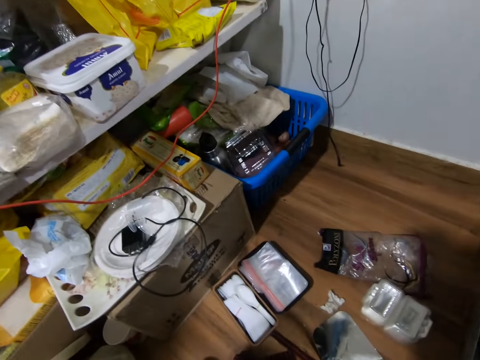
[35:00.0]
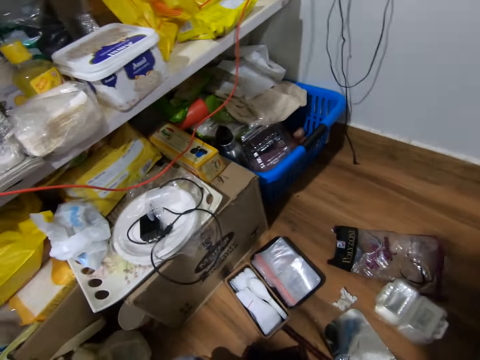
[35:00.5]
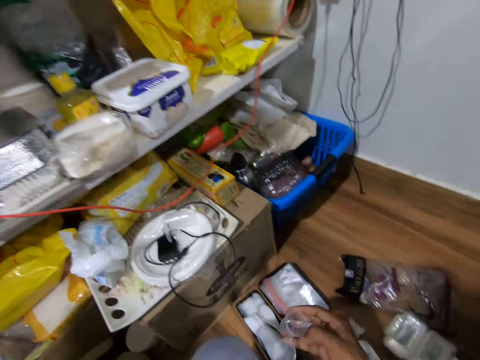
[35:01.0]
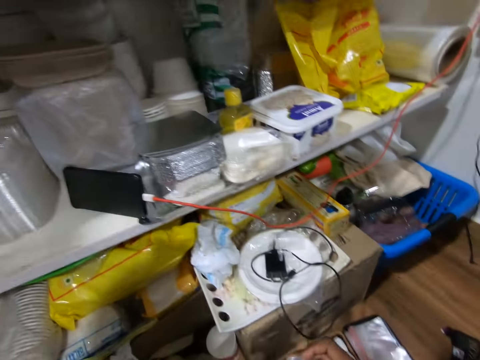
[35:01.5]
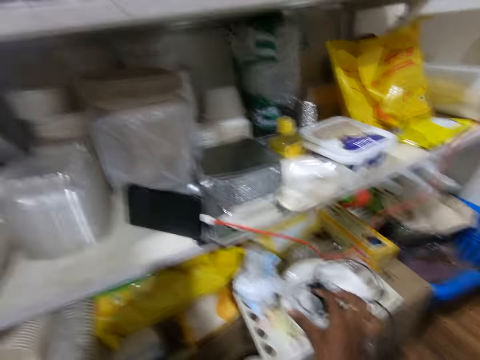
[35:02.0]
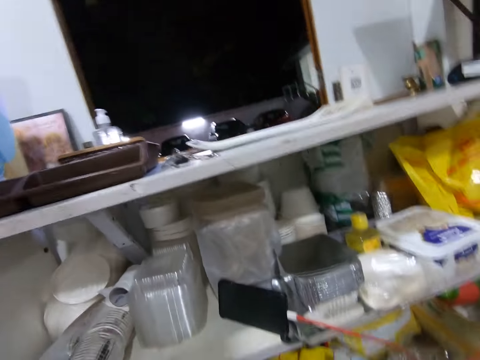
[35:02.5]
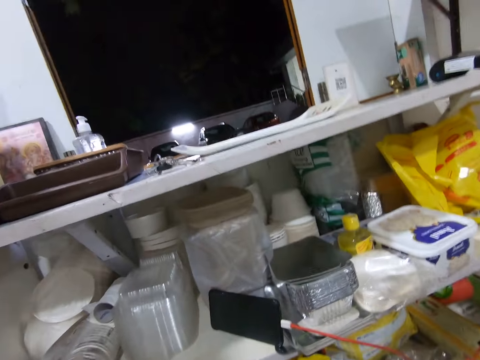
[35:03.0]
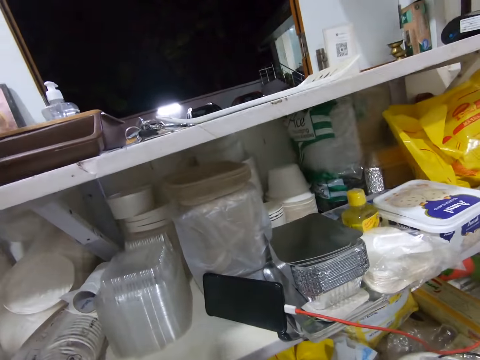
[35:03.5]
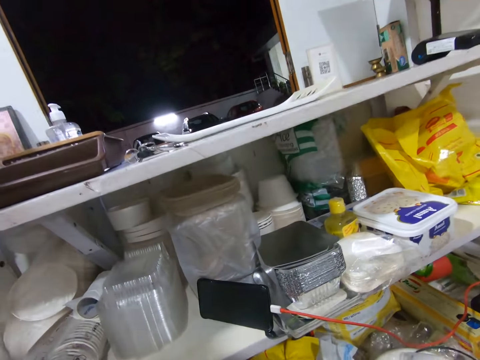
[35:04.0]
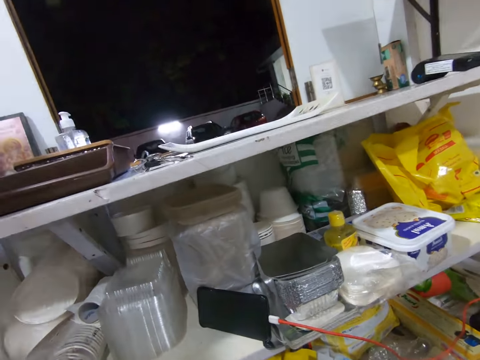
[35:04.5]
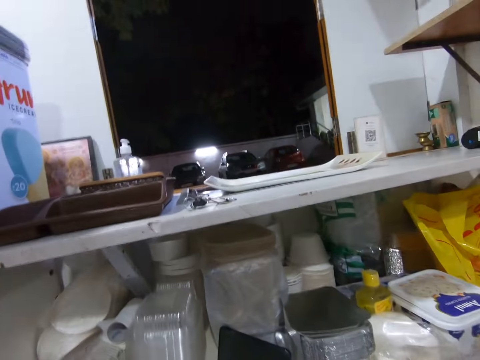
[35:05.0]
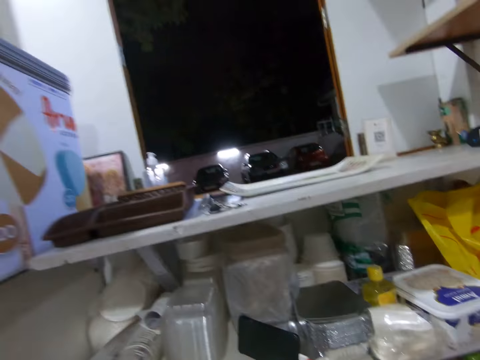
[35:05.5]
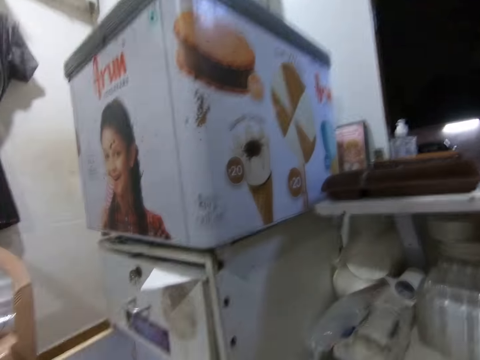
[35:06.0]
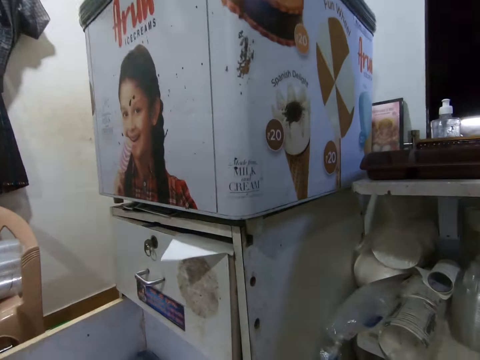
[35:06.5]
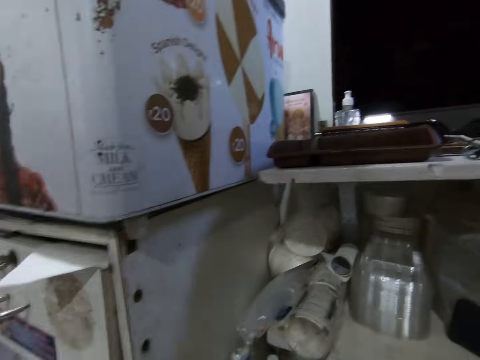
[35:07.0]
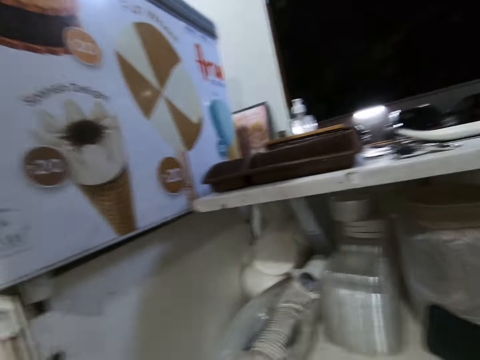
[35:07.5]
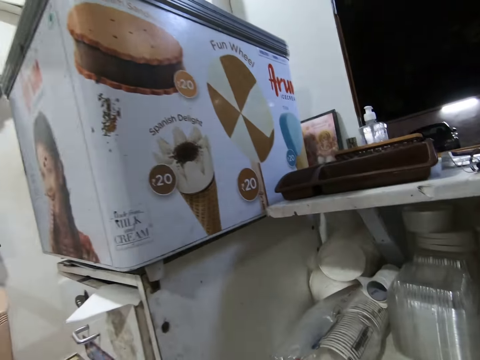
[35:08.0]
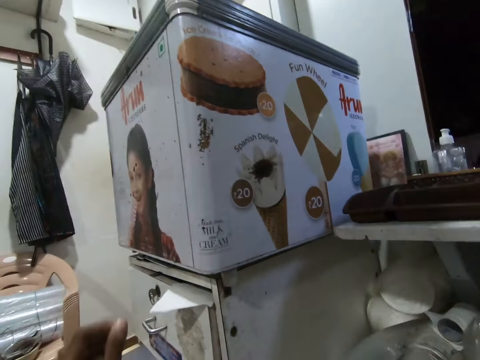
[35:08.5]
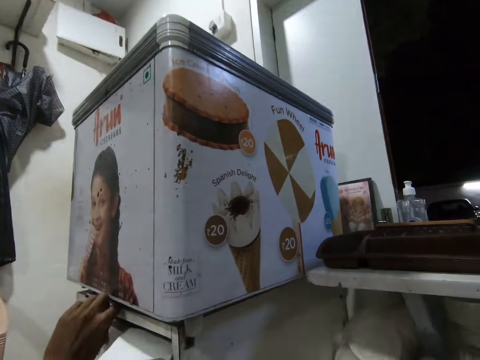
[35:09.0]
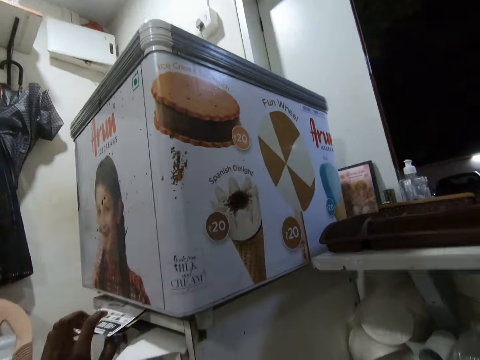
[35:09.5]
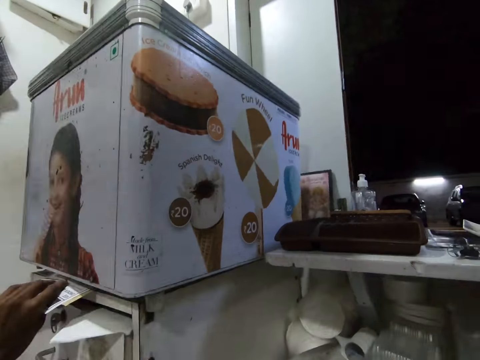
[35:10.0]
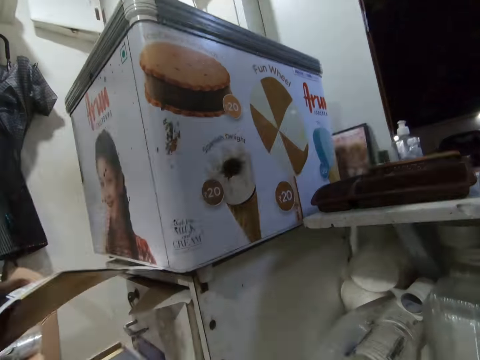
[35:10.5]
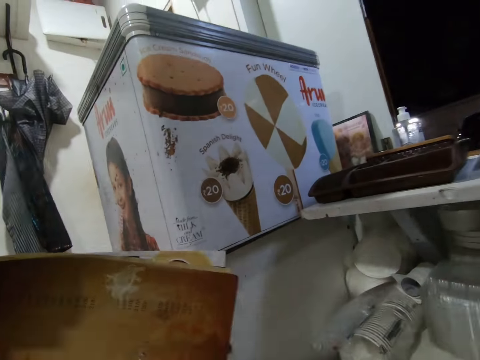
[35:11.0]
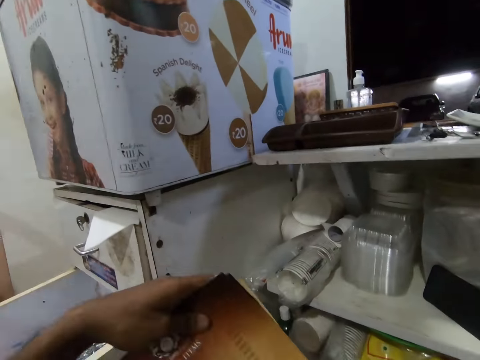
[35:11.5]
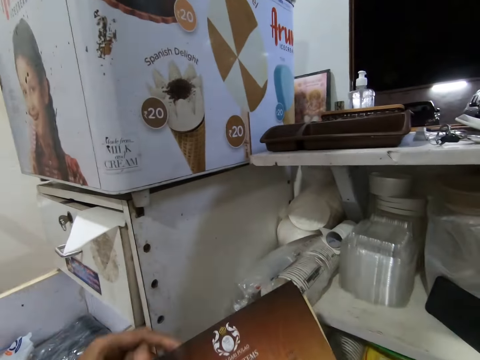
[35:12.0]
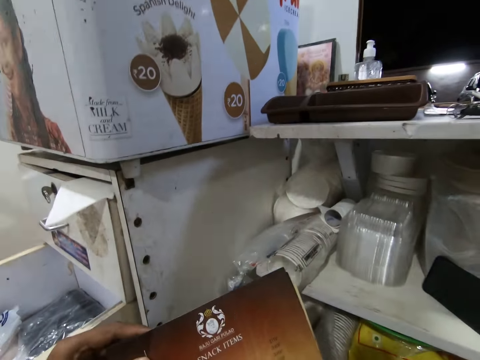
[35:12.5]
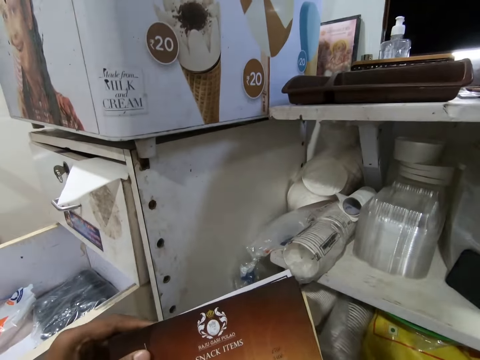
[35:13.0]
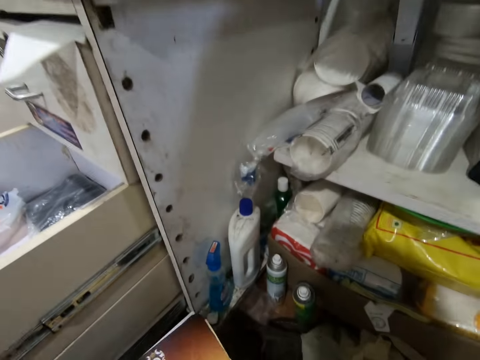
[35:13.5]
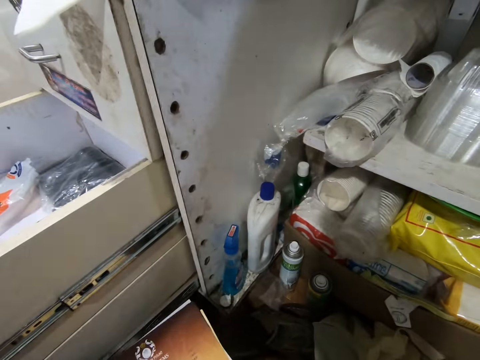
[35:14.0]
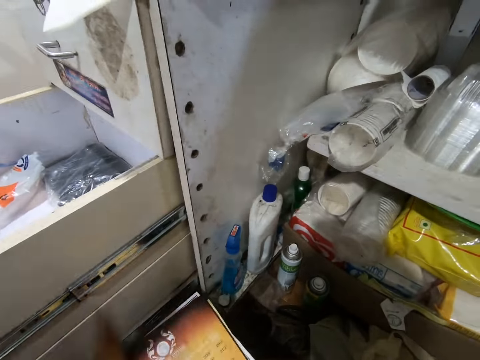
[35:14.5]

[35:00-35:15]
The camera wearer picks up a measuring cup or plastic cup. He places the plastic cup on a plate with his right hand. He looks around the room. He pulls a file from the top of the shelf with his left hand. He picks up the menu. He holds the file with both hands.

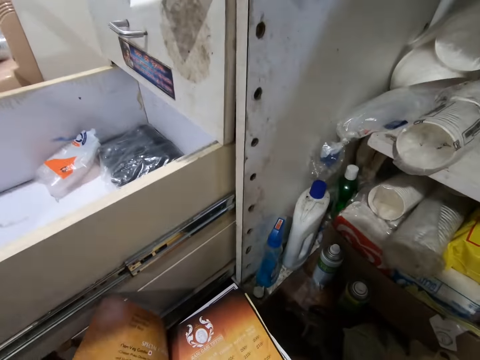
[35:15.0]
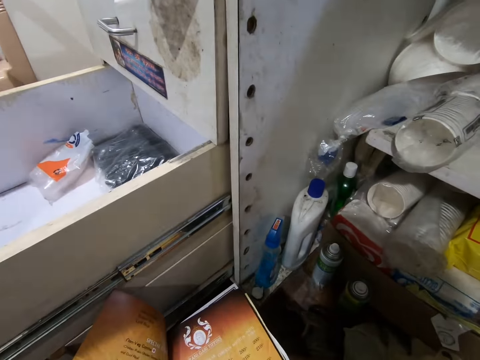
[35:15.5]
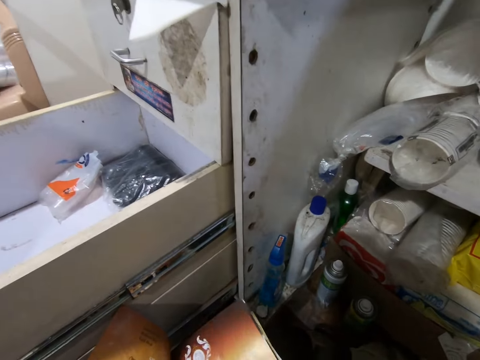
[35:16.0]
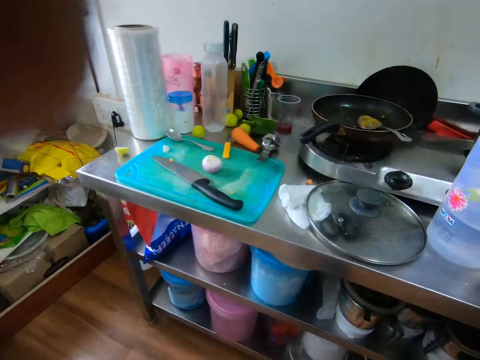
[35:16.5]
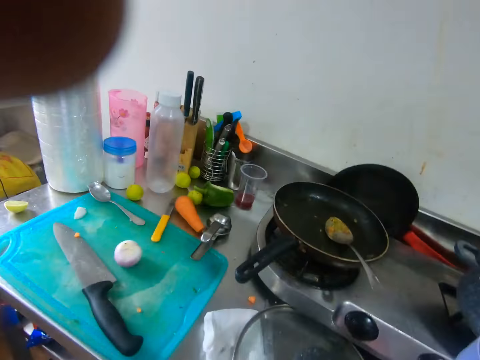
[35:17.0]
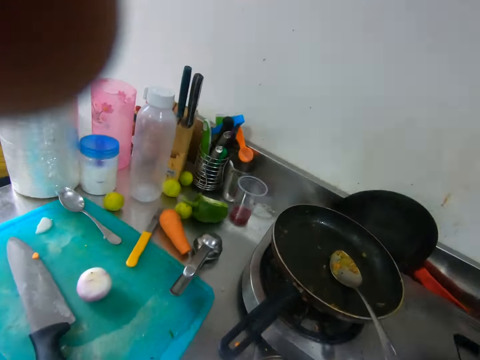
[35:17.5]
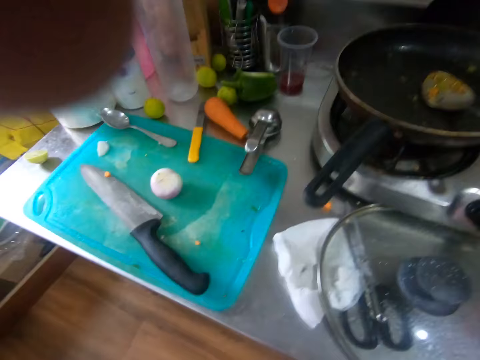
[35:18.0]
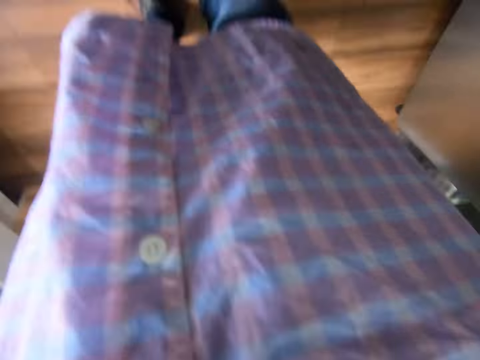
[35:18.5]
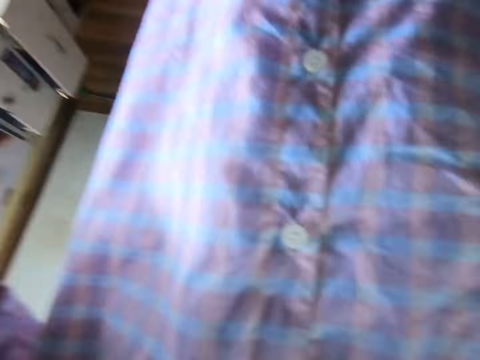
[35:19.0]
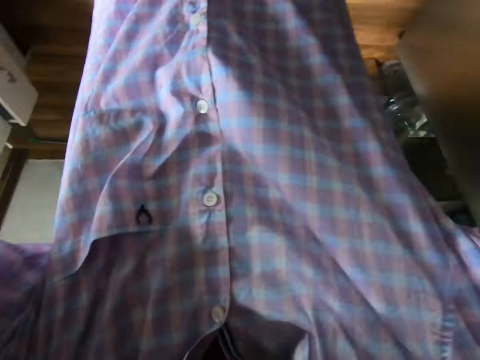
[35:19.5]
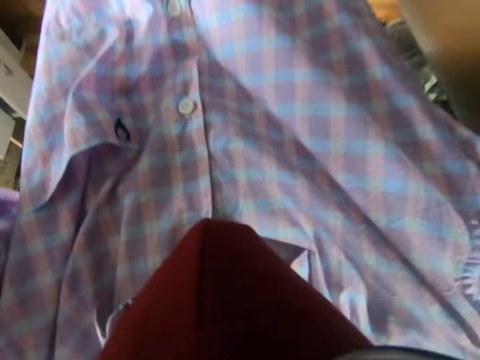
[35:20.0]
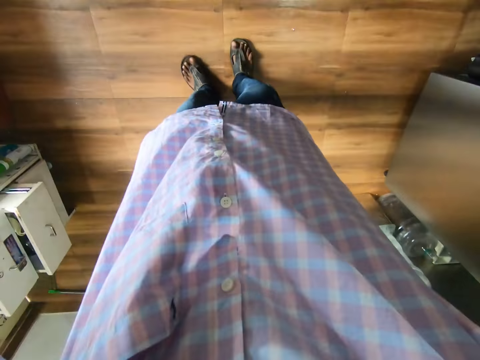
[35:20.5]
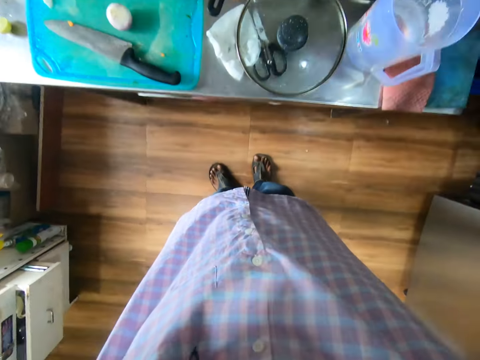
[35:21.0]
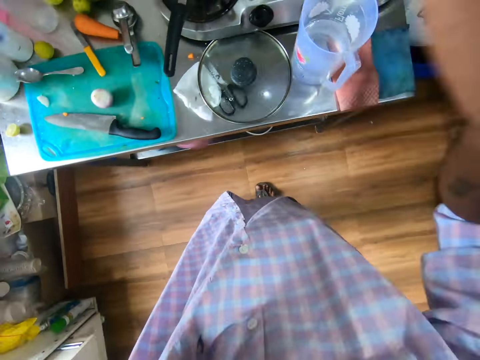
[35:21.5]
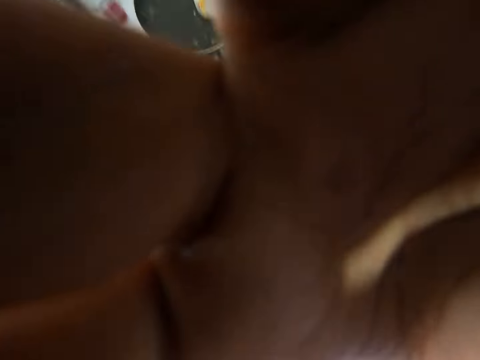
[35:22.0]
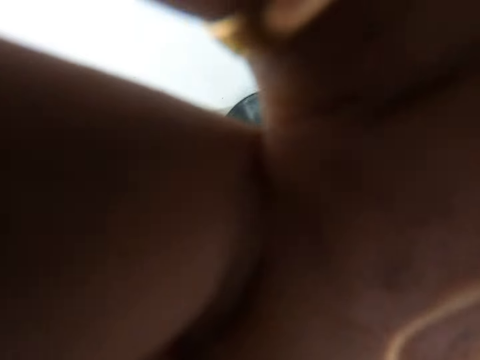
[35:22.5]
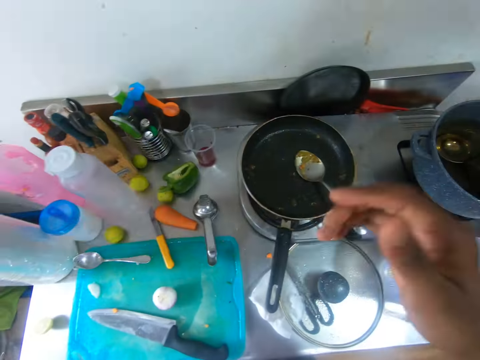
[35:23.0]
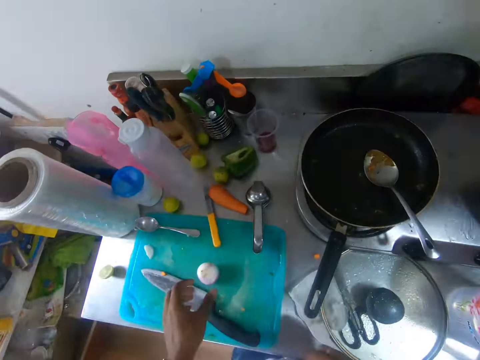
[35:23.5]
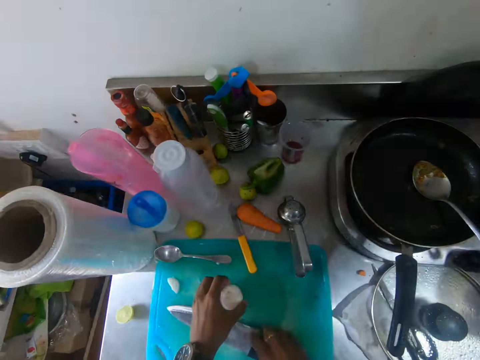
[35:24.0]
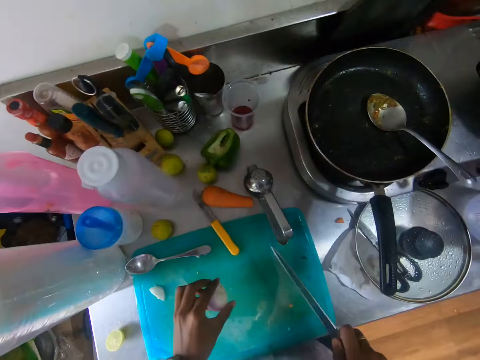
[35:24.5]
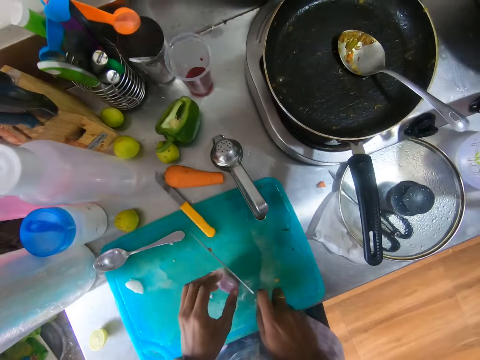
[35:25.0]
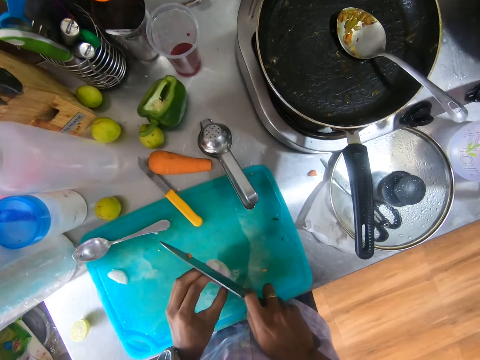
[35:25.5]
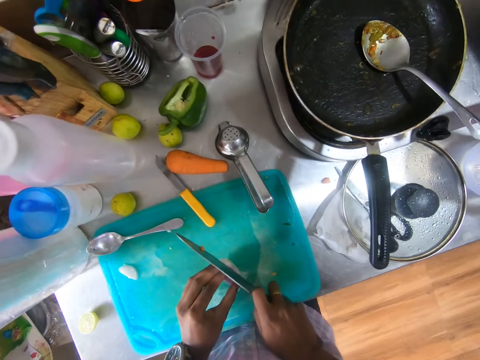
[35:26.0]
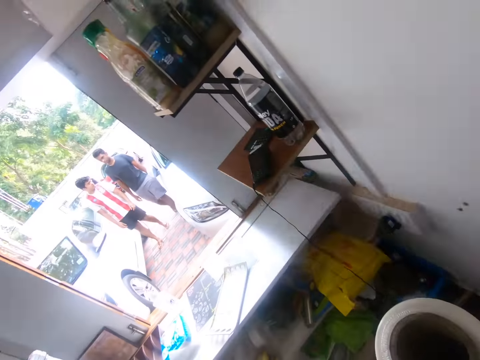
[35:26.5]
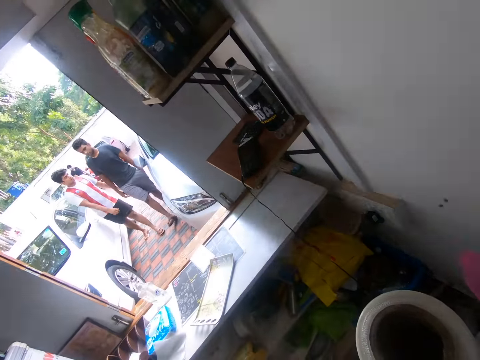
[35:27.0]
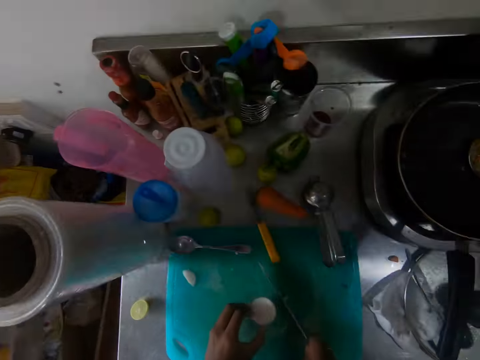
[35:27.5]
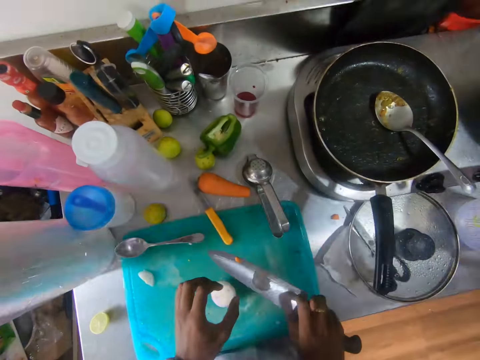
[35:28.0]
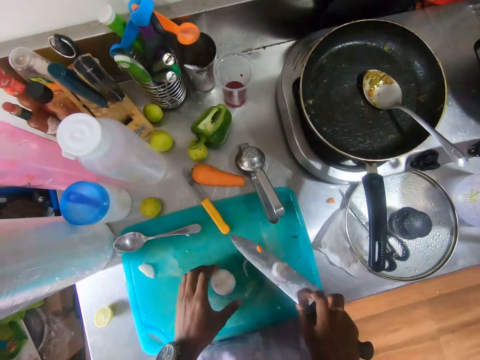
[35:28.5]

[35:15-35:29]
The camera wearer stands in the kitchen. He adjusts the camera. He lifts an onion with his left hand. He picks up a knife. He places the knife in his right hand on the onion in his left hand on a chopping table. He looks around. He chops the onion. He raises the knife with his right hand.
